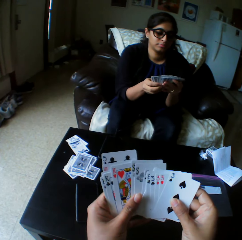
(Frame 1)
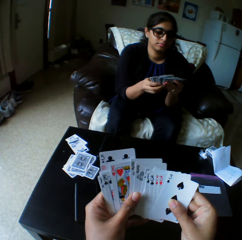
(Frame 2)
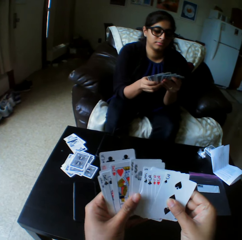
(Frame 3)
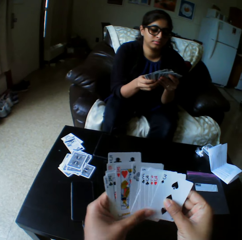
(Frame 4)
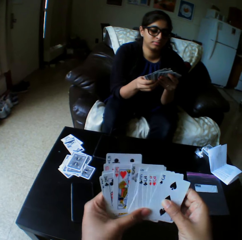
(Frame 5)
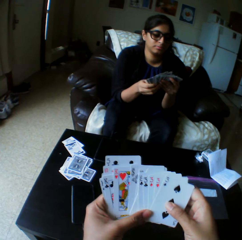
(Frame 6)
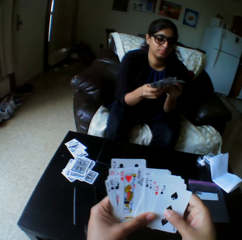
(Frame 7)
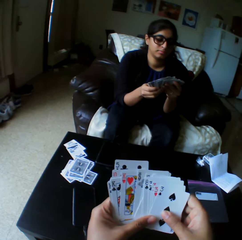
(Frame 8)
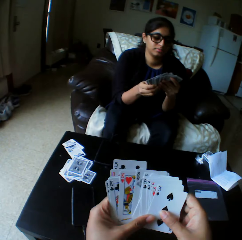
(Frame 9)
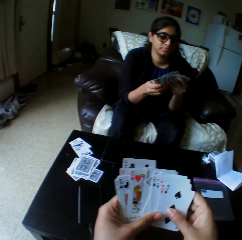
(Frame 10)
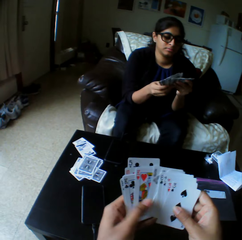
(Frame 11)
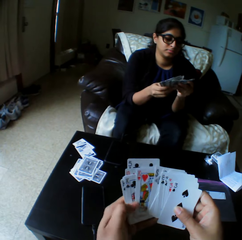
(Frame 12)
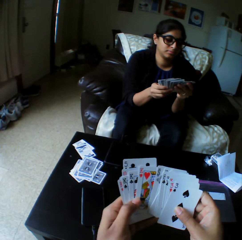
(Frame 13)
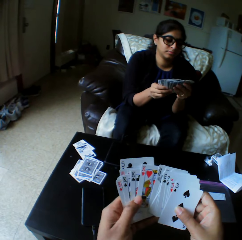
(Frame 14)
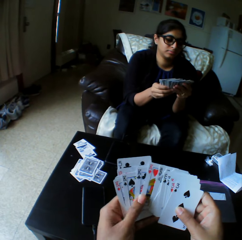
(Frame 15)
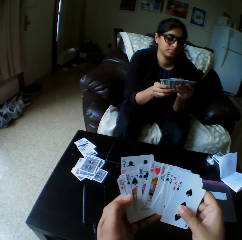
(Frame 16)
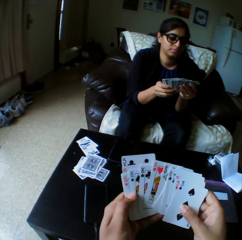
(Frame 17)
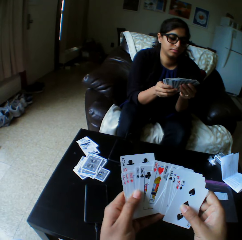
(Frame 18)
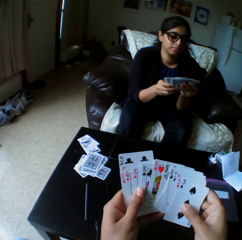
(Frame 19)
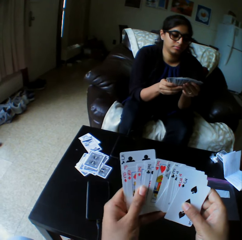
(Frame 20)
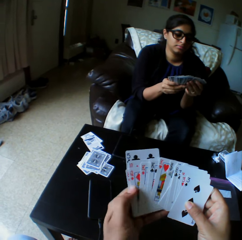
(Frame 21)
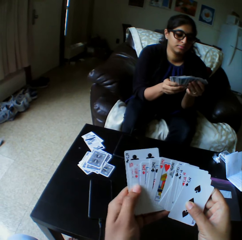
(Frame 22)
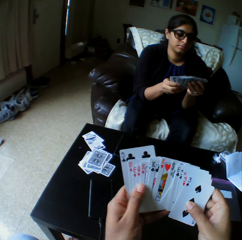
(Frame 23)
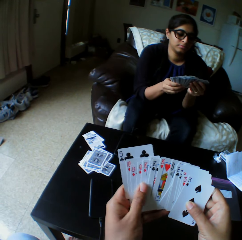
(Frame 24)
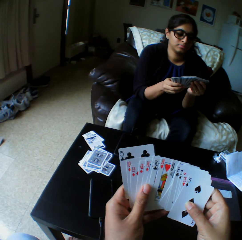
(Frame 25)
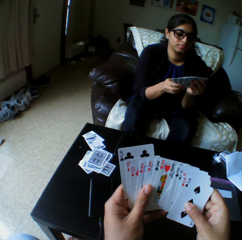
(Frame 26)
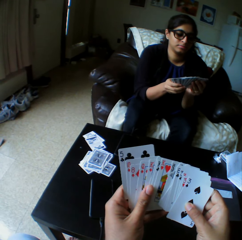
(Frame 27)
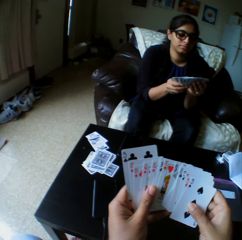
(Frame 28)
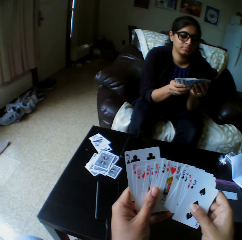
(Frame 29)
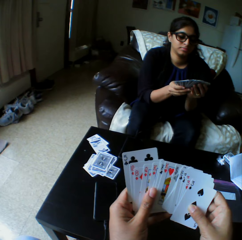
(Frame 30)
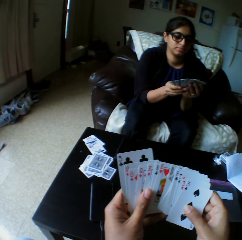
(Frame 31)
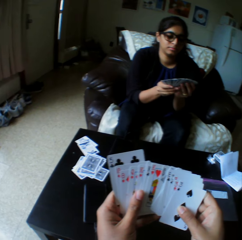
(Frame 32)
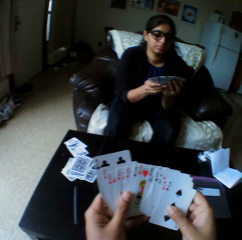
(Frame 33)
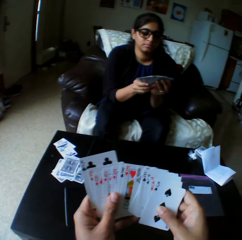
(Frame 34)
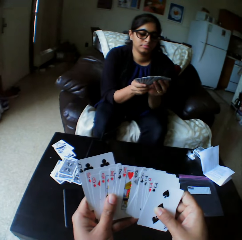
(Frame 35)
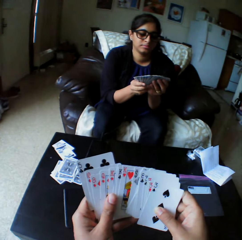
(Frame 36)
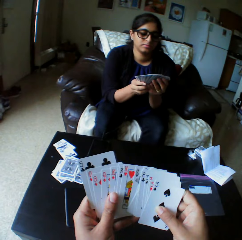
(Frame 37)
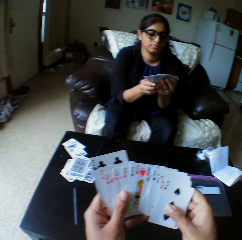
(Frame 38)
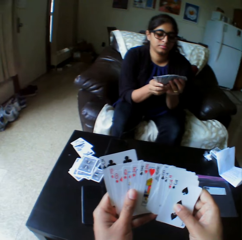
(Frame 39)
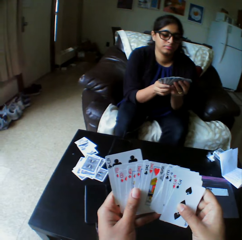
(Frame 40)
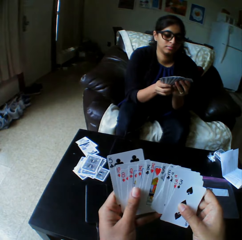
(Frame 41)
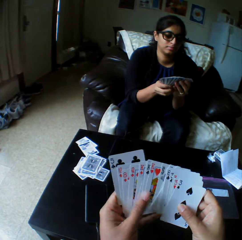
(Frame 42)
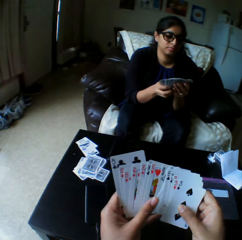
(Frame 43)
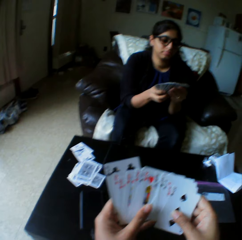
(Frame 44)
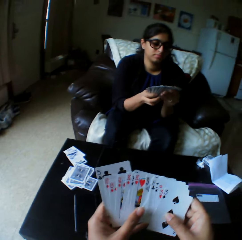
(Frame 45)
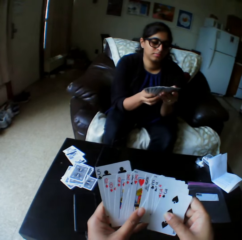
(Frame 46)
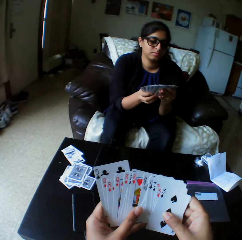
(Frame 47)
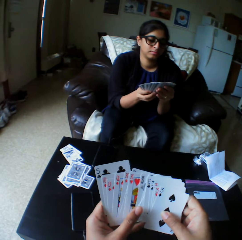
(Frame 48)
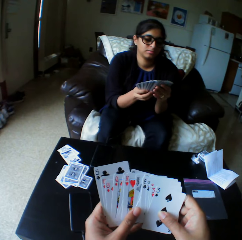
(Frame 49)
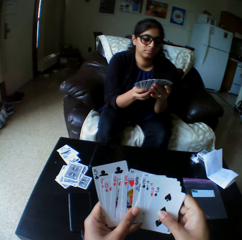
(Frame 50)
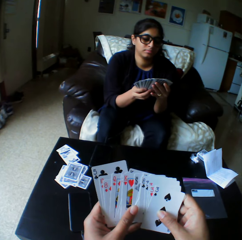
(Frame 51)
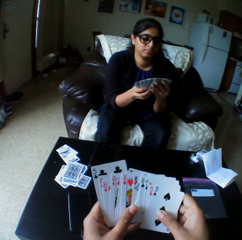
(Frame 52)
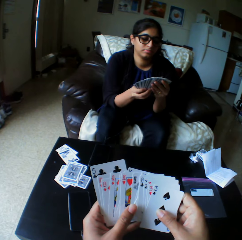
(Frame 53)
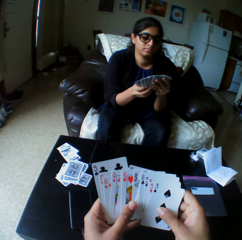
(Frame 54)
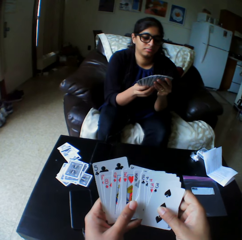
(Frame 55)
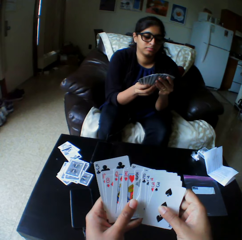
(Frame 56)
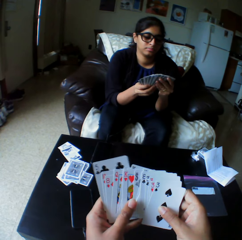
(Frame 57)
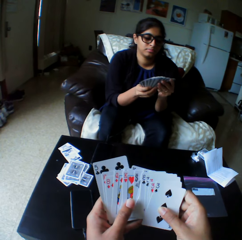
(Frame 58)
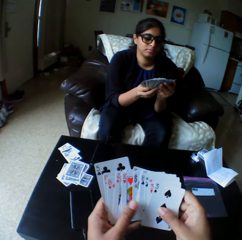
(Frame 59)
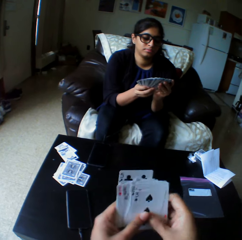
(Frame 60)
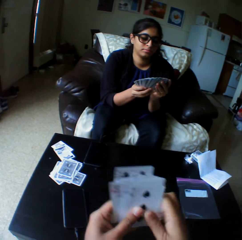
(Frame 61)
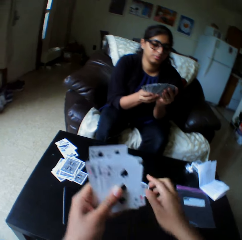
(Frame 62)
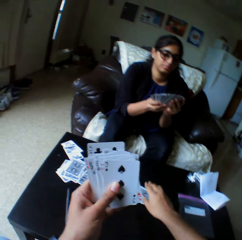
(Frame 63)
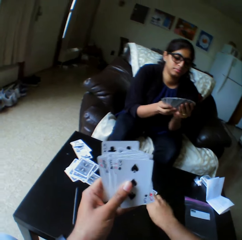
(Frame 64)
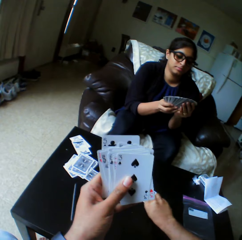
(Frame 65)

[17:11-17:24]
The camera wearer looks at the play card.

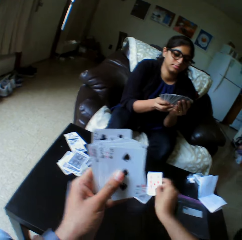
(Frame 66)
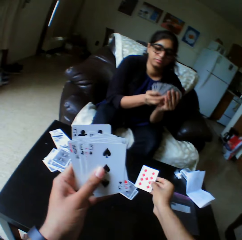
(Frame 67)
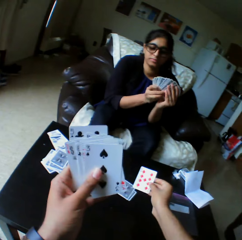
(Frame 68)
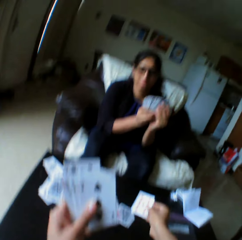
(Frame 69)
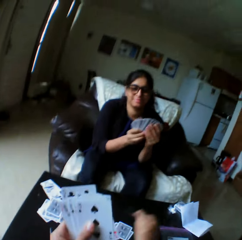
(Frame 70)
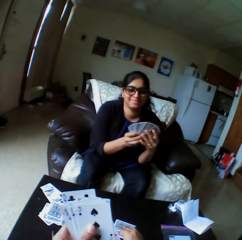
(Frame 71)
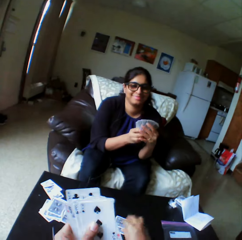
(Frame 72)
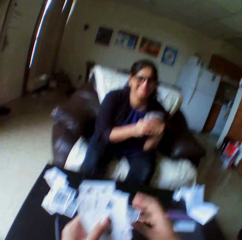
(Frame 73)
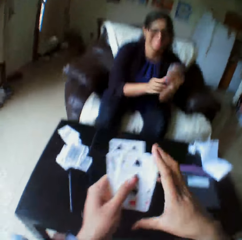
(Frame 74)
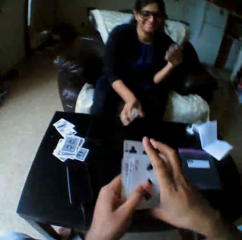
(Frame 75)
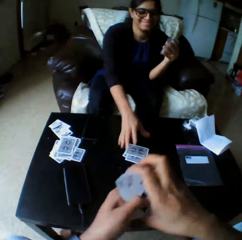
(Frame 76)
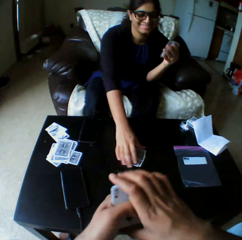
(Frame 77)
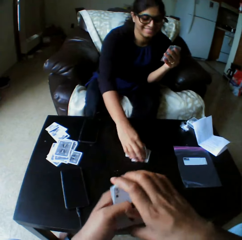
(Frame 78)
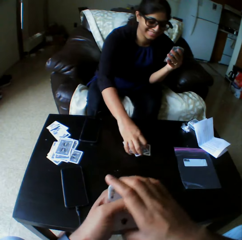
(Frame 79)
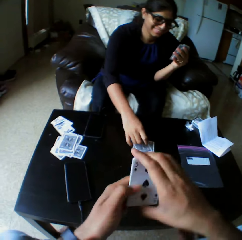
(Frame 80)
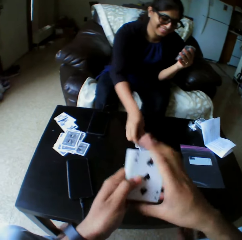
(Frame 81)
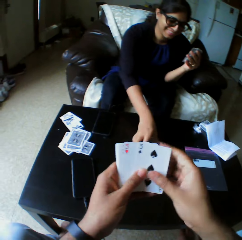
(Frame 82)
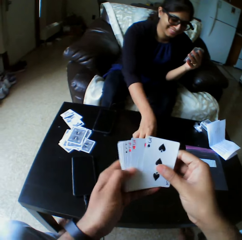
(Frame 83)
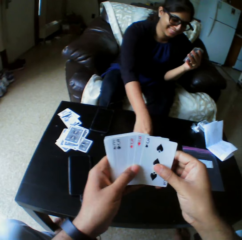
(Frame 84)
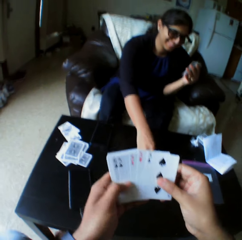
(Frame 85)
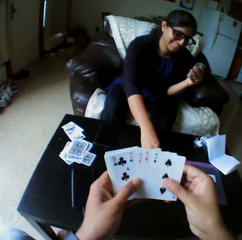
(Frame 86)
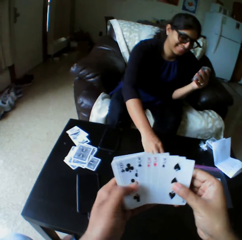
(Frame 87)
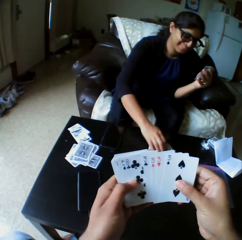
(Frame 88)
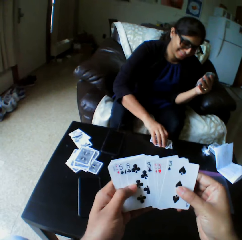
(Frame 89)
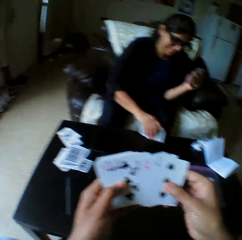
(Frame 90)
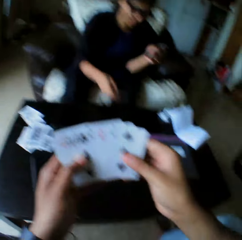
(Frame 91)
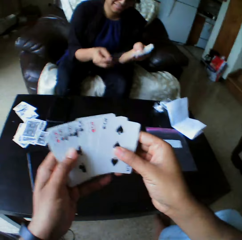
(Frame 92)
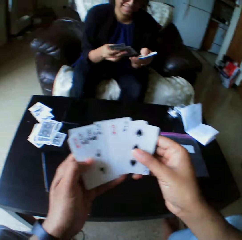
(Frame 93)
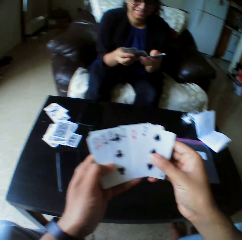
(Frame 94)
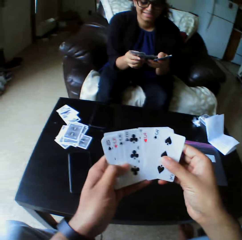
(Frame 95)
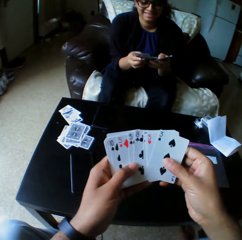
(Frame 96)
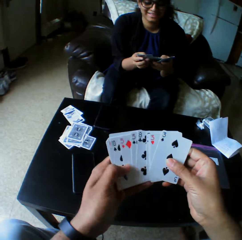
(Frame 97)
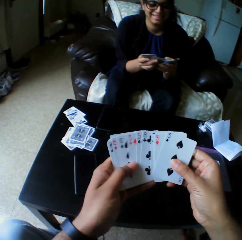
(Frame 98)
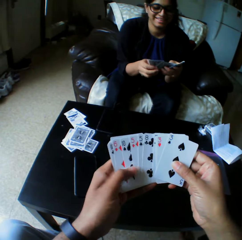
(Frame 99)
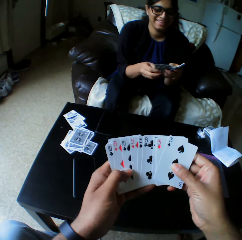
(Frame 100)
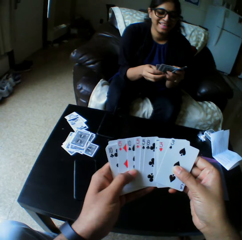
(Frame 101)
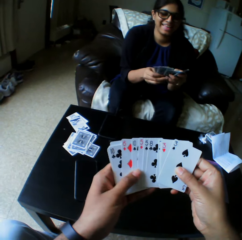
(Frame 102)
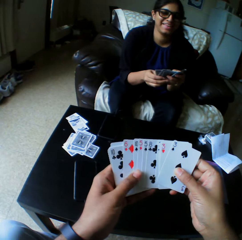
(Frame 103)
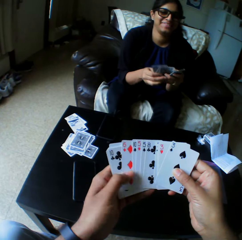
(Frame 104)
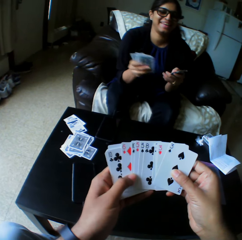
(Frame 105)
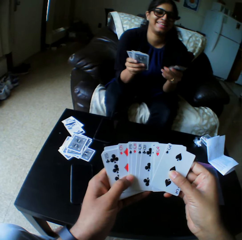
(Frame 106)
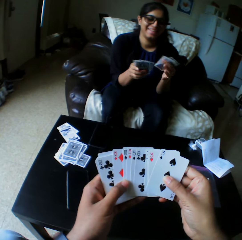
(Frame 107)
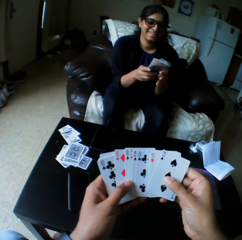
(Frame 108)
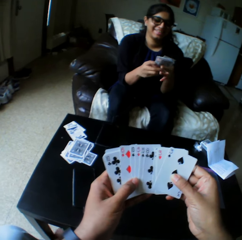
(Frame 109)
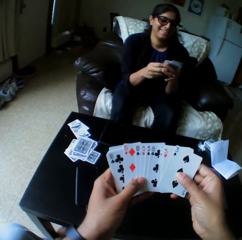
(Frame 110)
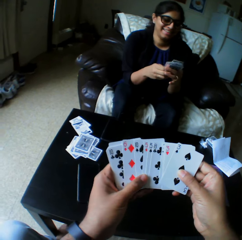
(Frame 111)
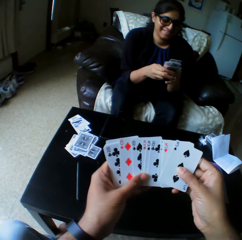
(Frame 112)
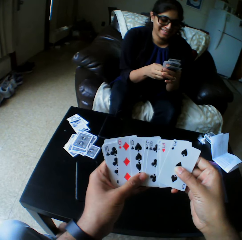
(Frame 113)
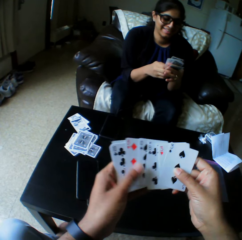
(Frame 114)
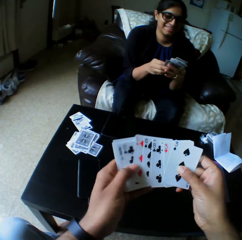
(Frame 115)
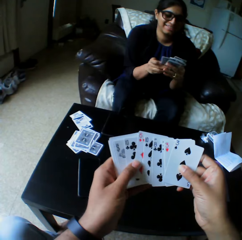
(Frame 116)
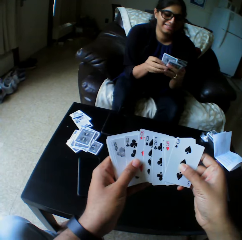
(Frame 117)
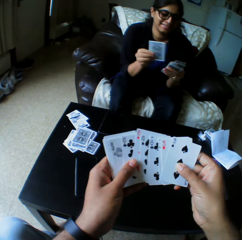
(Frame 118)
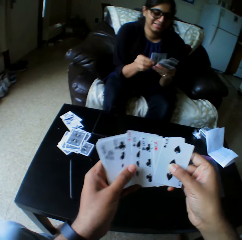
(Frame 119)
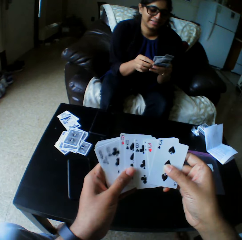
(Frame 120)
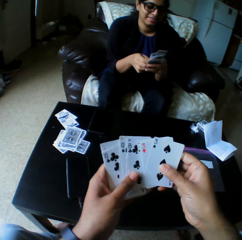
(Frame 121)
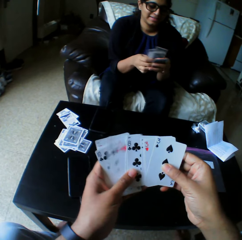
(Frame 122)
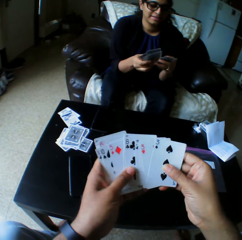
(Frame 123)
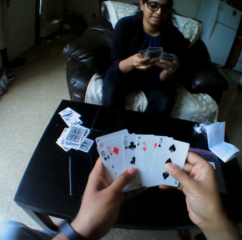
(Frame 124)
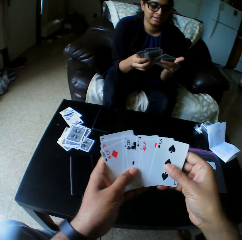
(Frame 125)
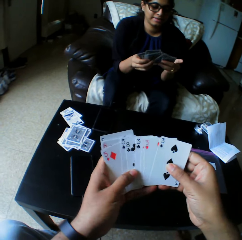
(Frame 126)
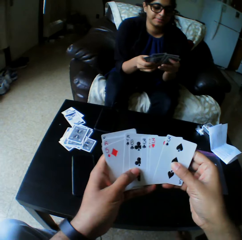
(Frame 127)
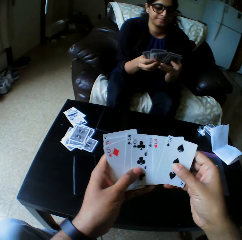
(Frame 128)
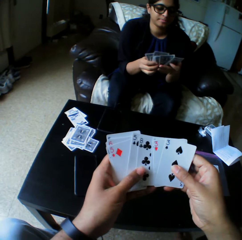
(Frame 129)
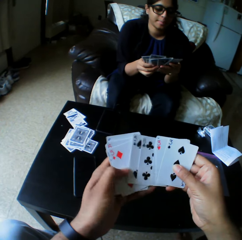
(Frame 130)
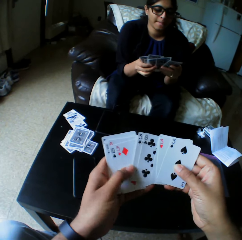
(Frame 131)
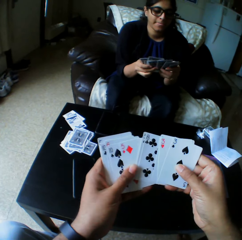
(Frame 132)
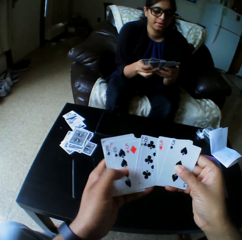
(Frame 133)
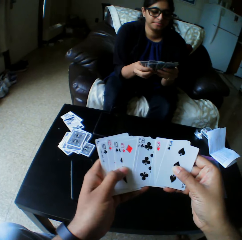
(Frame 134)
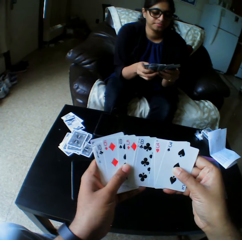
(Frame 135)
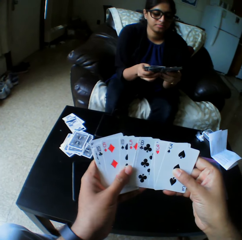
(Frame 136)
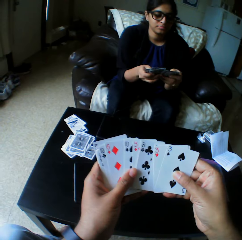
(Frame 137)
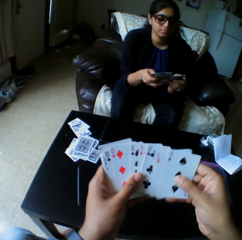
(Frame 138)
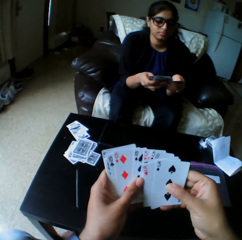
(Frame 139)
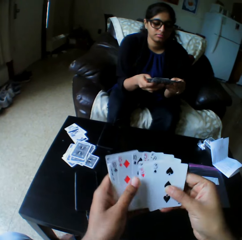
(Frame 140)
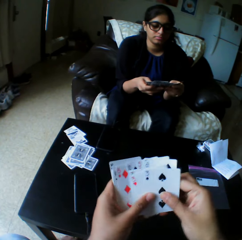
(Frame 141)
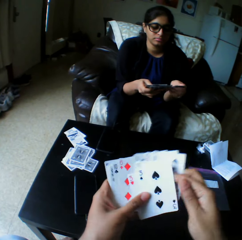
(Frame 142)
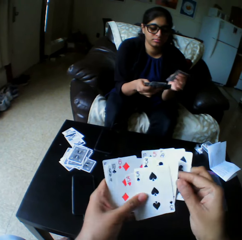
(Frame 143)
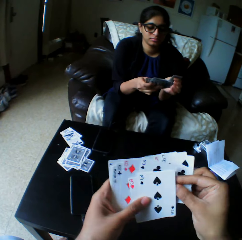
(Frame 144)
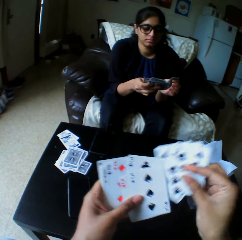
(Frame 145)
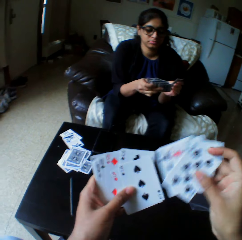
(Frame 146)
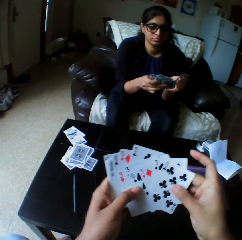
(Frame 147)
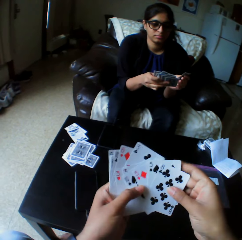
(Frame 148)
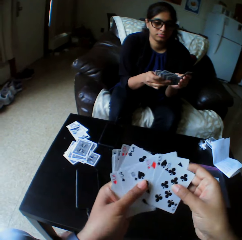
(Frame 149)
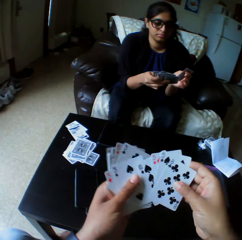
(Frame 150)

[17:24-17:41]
The camera wearer takes the play card. They turn cards with the right hand. They put down the play card and shuffle cards with both hands. They arrange the play card. A woman picks a card from the table with the right hand. The woman shuffles cards with both hands. The woman arranges the play cards.
